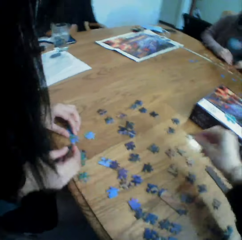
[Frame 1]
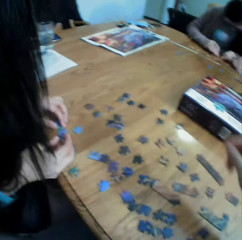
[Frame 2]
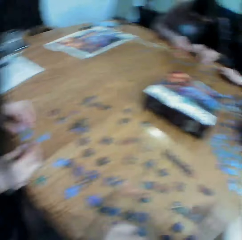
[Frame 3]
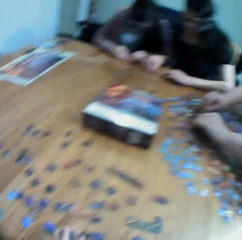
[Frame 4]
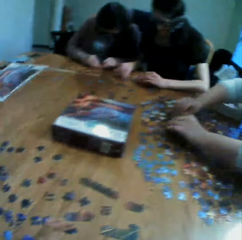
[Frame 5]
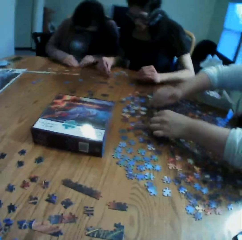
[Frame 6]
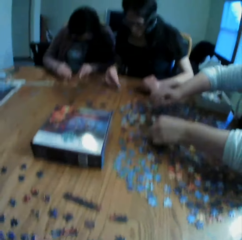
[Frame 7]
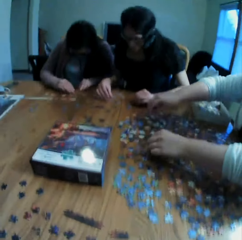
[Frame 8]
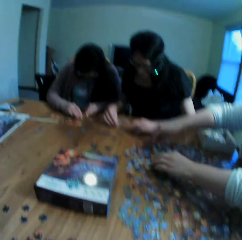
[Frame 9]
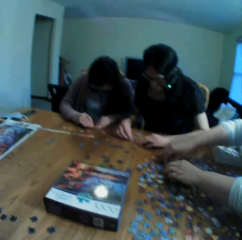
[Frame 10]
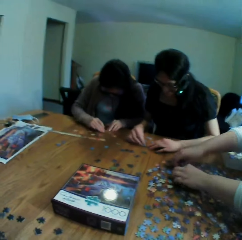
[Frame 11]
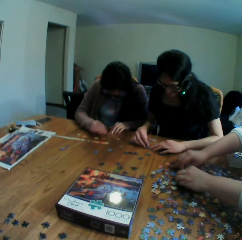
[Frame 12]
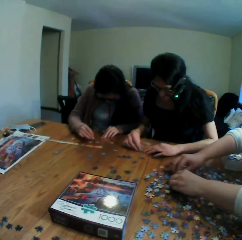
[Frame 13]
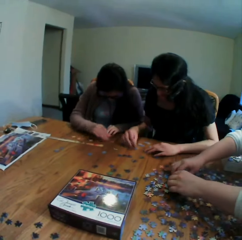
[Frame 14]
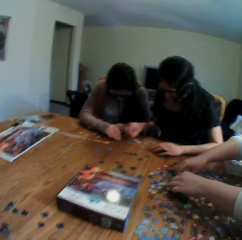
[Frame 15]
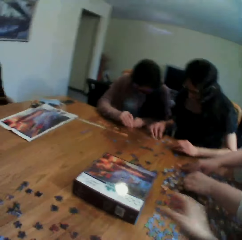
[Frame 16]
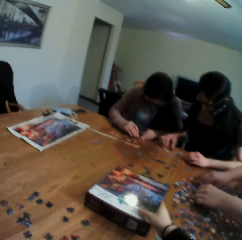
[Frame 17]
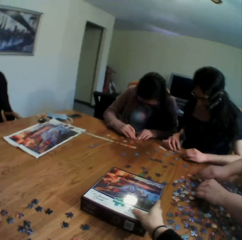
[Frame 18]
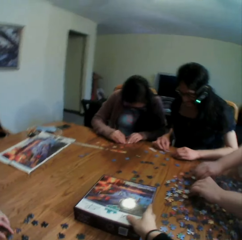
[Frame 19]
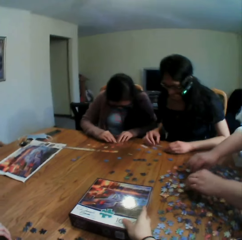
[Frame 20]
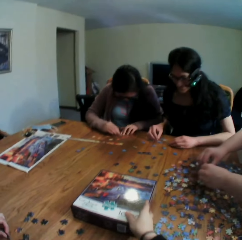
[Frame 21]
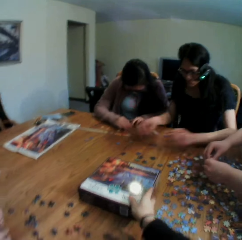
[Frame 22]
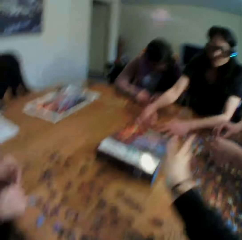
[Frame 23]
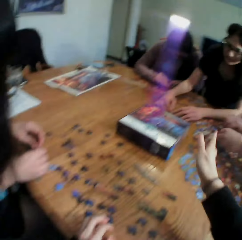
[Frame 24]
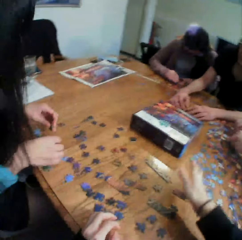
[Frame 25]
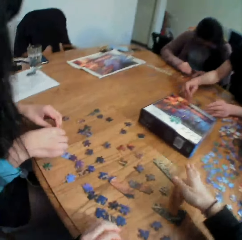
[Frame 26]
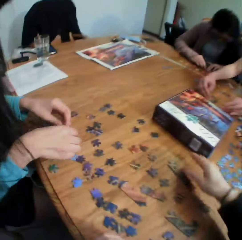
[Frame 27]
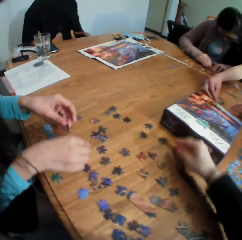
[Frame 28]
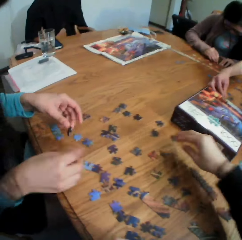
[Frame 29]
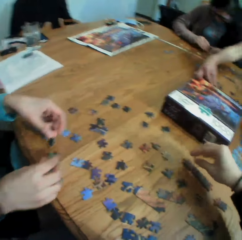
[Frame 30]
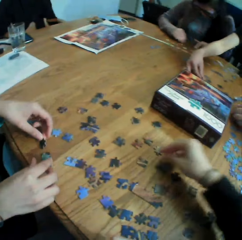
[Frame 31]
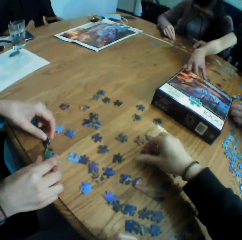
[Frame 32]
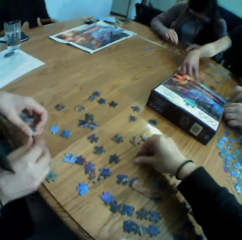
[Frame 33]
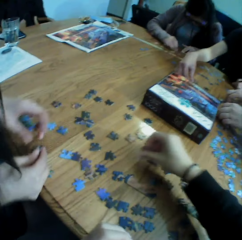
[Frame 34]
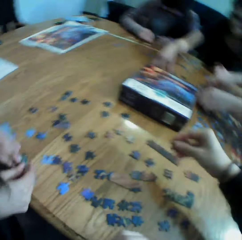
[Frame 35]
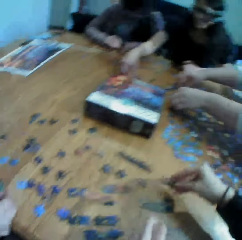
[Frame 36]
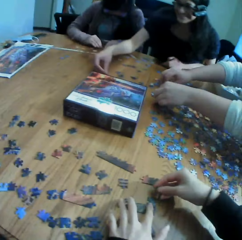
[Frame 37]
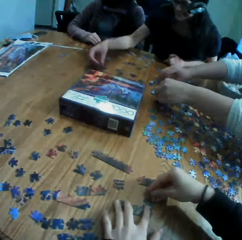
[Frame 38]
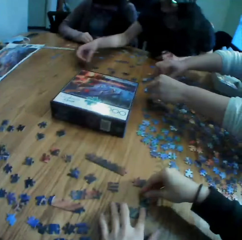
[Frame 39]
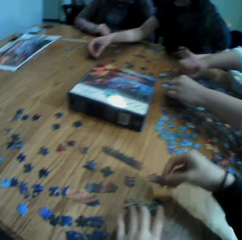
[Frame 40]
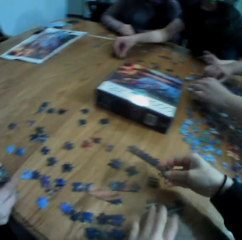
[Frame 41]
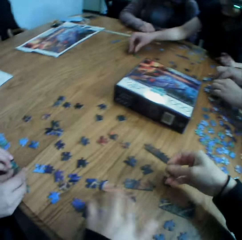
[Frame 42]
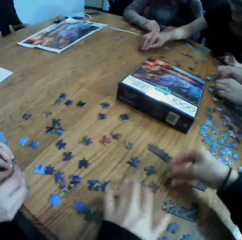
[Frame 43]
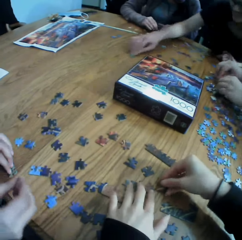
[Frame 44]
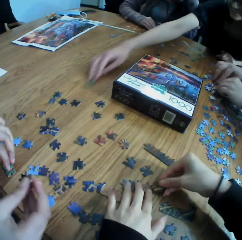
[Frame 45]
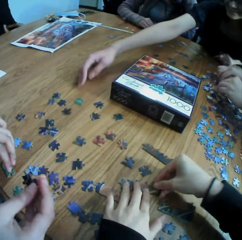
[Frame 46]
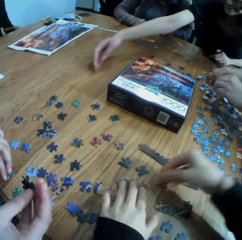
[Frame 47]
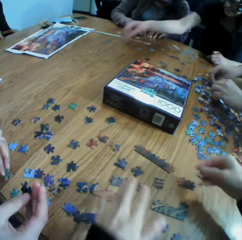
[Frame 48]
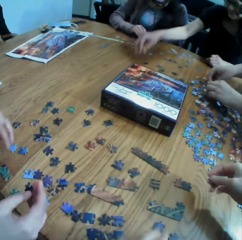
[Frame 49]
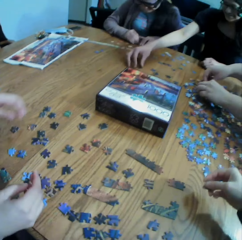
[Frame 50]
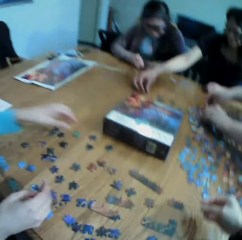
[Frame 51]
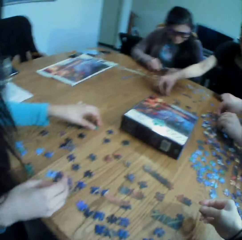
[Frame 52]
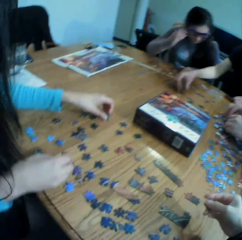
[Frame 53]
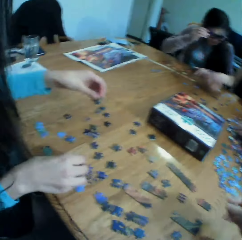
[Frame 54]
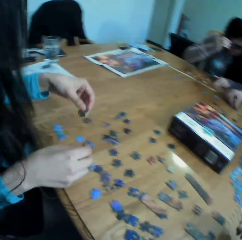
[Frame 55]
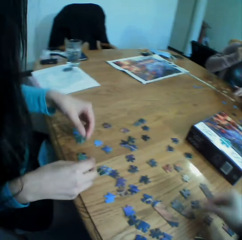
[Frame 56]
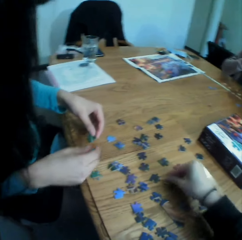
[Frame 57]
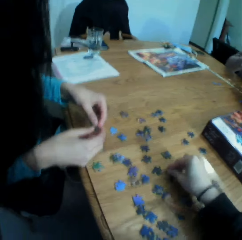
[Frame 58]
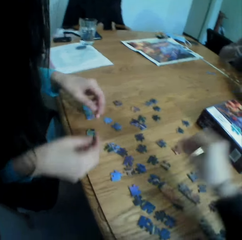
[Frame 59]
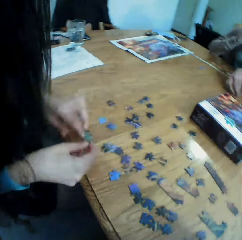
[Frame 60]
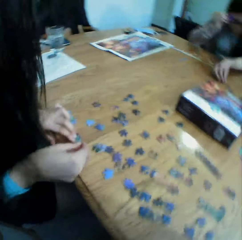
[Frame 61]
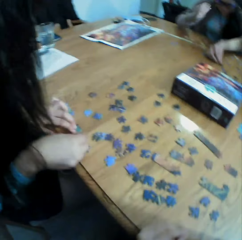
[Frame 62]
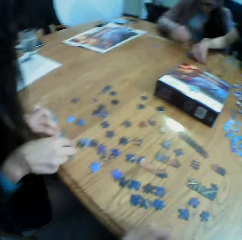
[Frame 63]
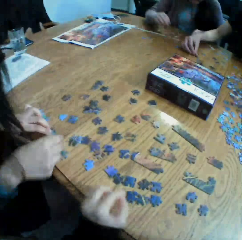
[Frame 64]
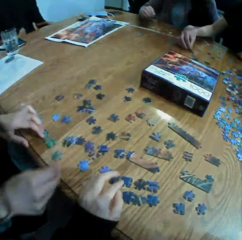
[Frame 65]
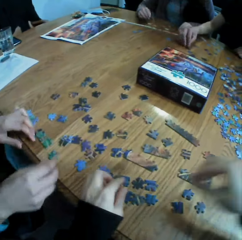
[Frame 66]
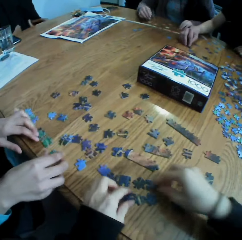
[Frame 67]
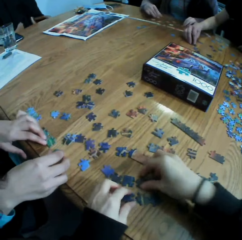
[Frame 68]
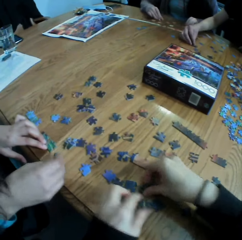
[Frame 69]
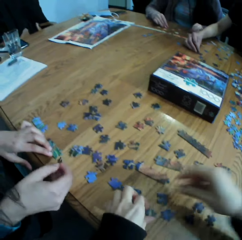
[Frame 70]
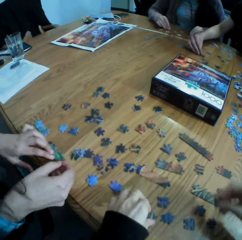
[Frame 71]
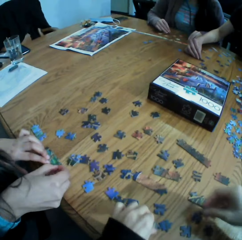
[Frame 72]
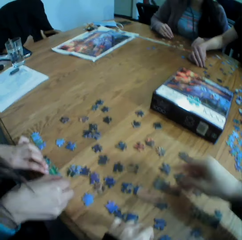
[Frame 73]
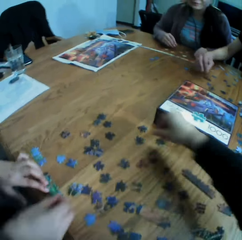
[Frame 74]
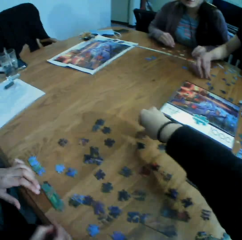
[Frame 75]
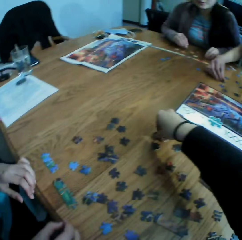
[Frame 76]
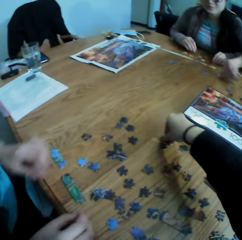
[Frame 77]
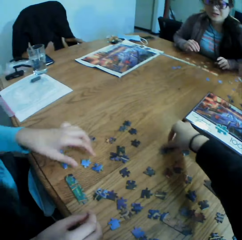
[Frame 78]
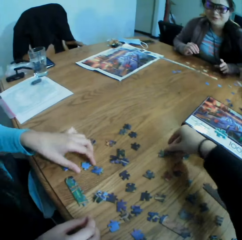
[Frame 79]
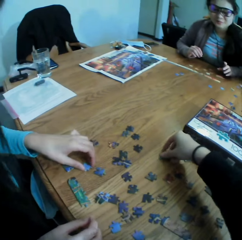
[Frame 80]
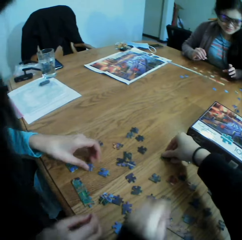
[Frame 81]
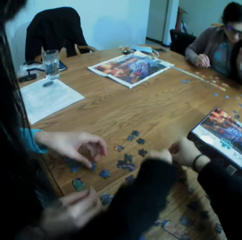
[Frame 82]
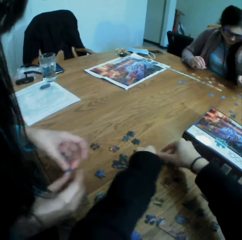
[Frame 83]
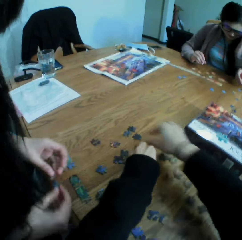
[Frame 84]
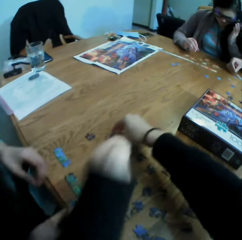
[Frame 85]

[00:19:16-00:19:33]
The camera wearer puts the puzzles on the table. They look at the colleagues. They talk to the colleagues. They touch a box. They move the hand on the table. They take a puzzle. They join the puzzles. They play the jigsaw puzzle with a lady. They look at the puzzles. They put the puzzle on the table. They take the puzzle. They put the puzzle on the table.

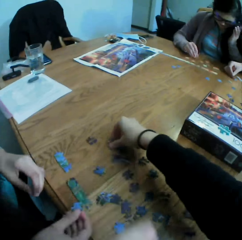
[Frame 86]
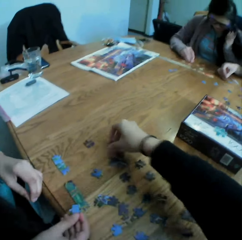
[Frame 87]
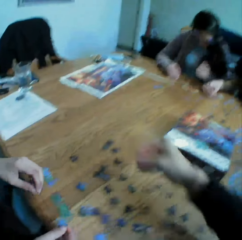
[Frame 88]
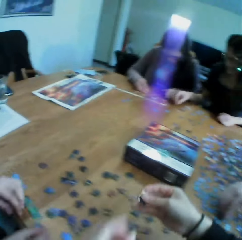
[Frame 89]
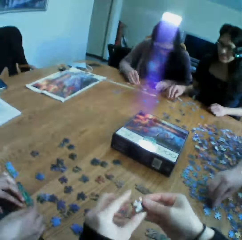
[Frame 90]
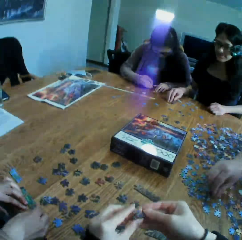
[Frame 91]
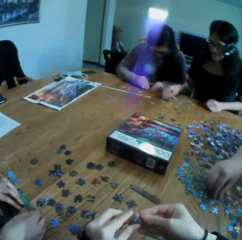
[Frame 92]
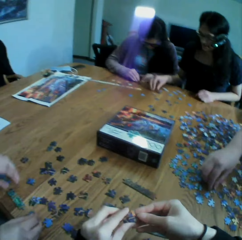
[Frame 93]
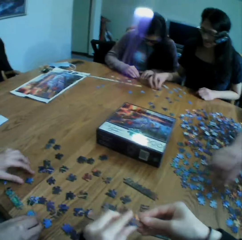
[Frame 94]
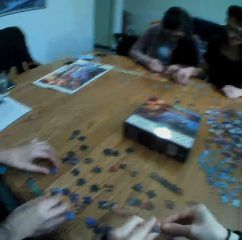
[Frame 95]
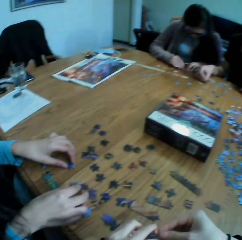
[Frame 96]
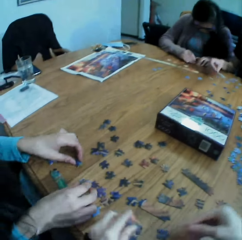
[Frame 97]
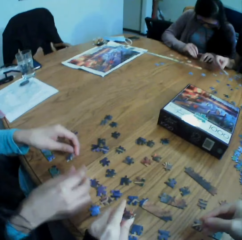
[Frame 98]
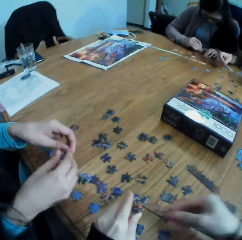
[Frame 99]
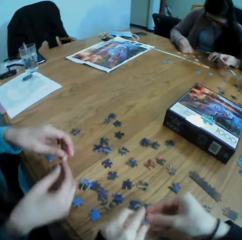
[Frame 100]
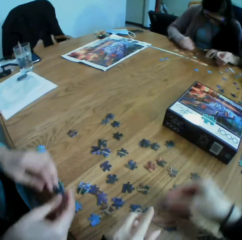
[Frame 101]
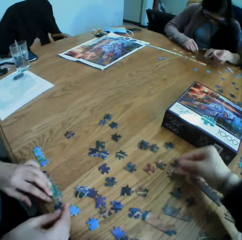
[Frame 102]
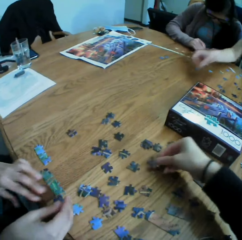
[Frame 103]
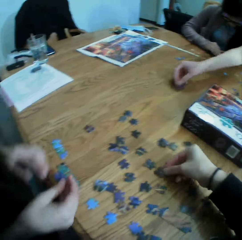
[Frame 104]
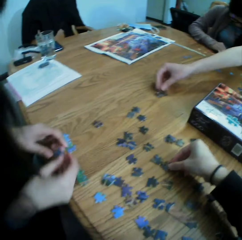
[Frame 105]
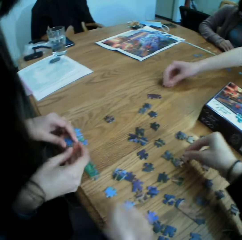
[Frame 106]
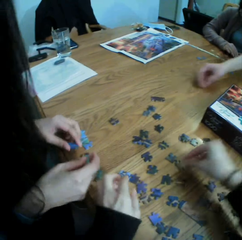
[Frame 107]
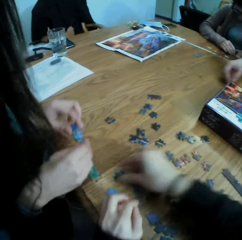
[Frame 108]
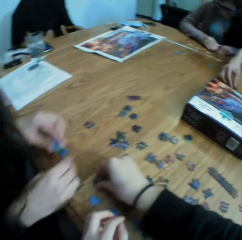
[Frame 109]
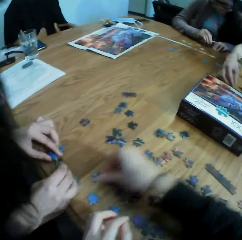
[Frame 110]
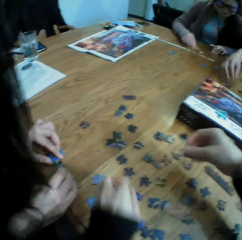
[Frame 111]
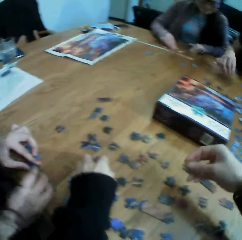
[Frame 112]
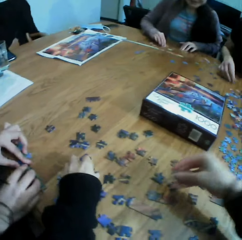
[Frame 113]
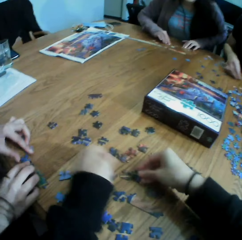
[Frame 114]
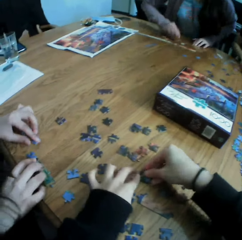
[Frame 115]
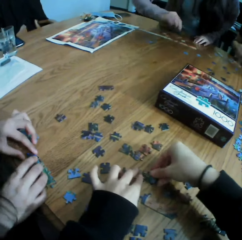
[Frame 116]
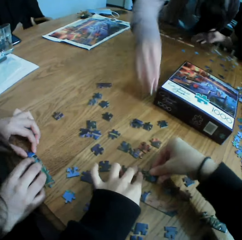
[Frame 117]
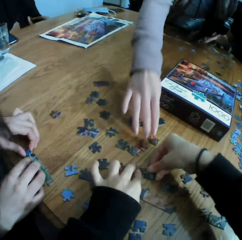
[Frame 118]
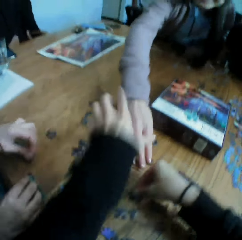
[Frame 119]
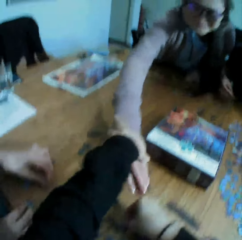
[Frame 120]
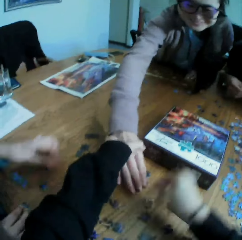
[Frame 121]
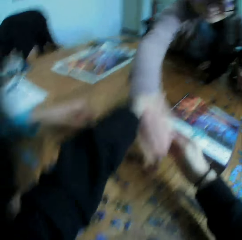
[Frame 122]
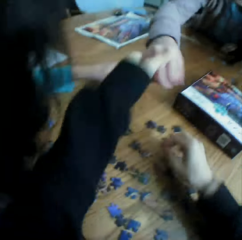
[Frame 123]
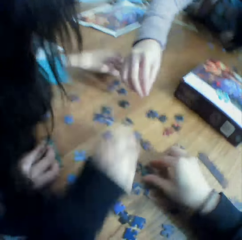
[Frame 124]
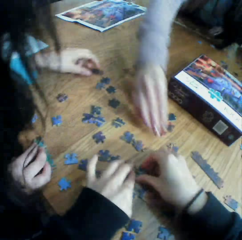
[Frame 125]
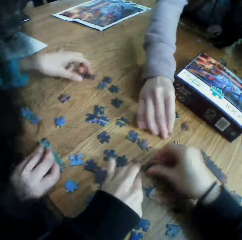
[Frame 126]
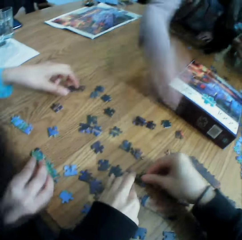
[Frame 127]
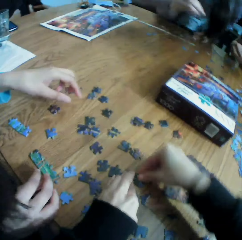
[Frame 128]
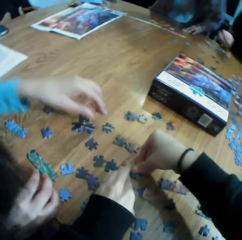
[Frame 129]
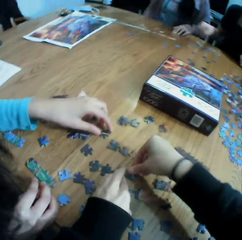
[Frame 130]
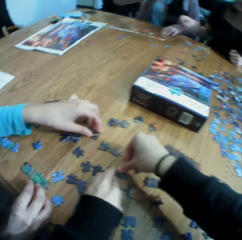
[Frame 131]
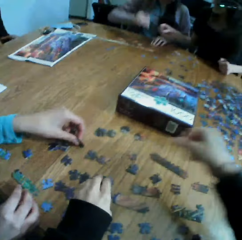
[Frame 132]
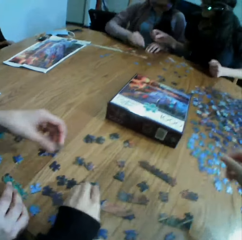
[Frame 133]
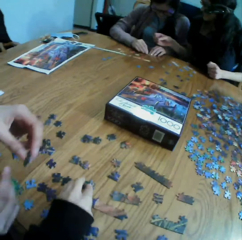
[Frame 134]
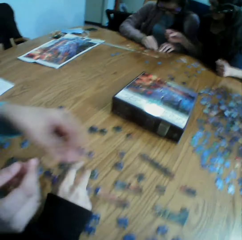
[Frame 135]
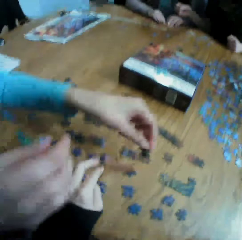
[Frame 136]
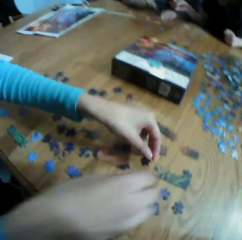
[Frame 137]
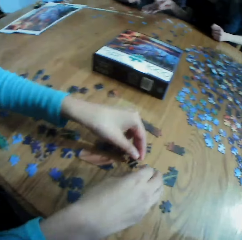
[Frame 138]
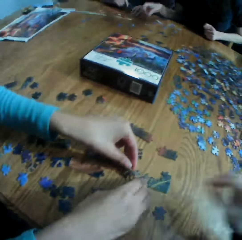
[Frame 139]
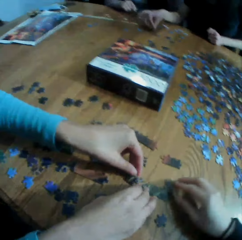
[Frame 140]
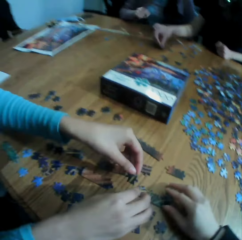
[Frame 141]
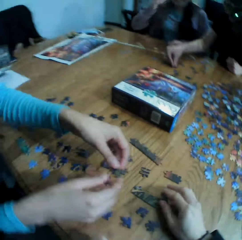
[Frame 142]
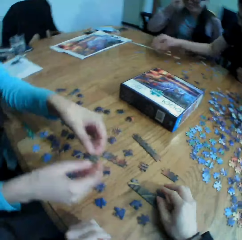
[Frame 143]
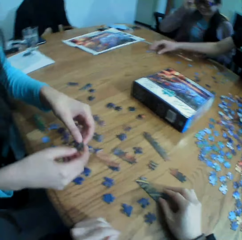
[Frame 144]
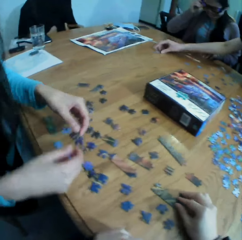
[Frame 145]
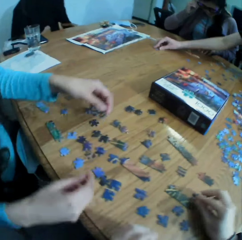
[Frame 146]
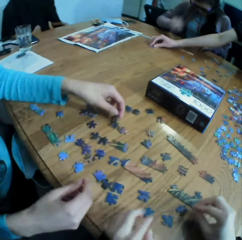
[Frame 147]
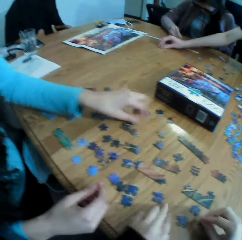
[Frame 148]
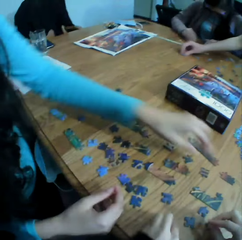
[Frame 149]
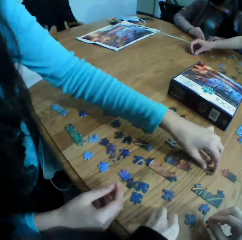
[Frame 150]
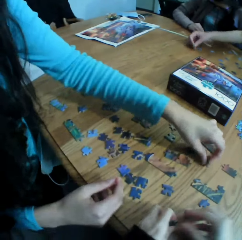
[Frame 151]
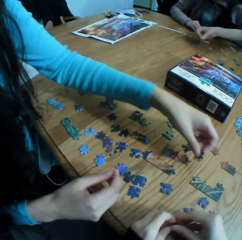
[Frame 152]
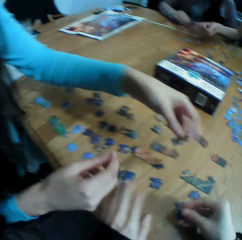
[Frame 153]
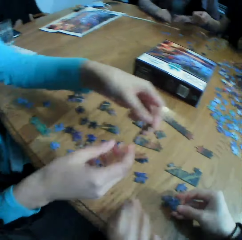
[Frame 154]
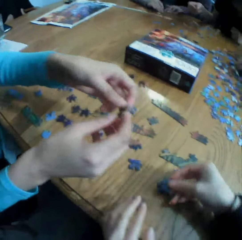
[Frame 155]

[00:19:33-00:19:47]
The camera wearer takes a puzzle. They converse to the colleagues. They look at the puzzle. They put the puzzle on the table. They pick up the puzzle. They join the puzzles. They touch a lady. They talk. They catch the lady's hand. They touch the puzzles. They laugh to another lady. They move the hands. They play the jigsaw puzzle with the other lady. The other lady talks. The other lady joins the puzzle. The camera wearer looks at the table. They join the puzzles.
